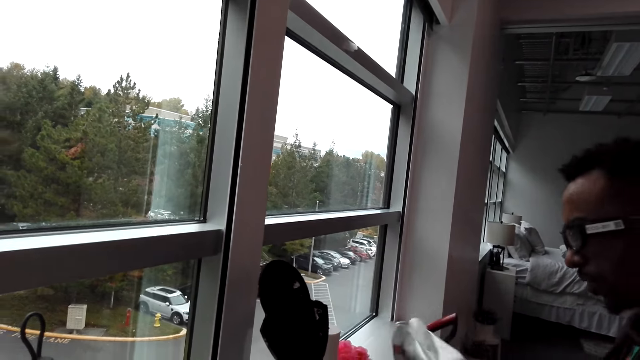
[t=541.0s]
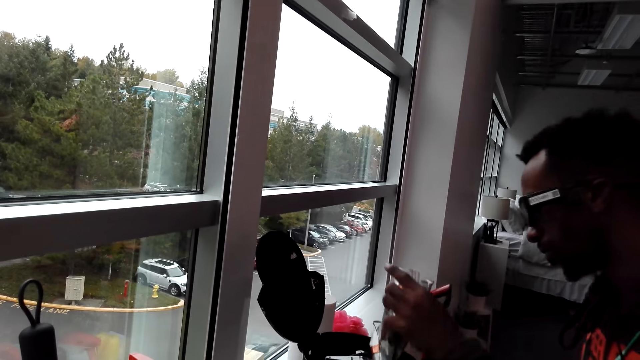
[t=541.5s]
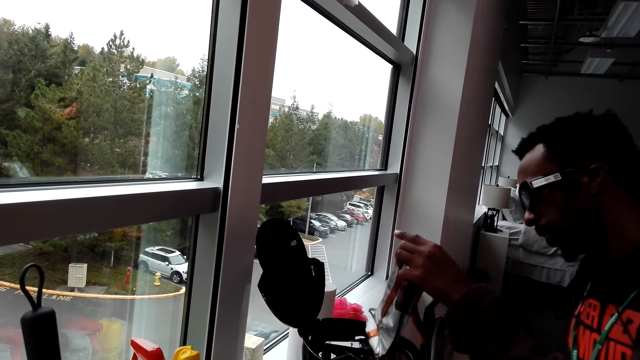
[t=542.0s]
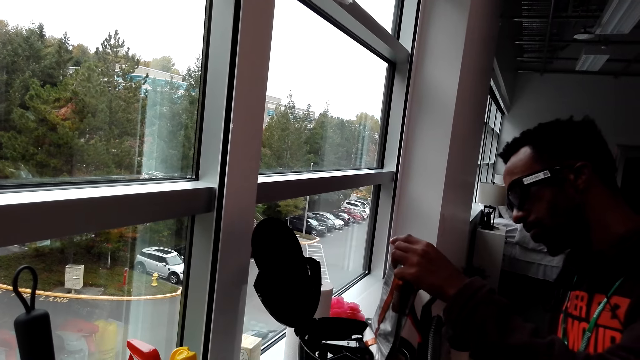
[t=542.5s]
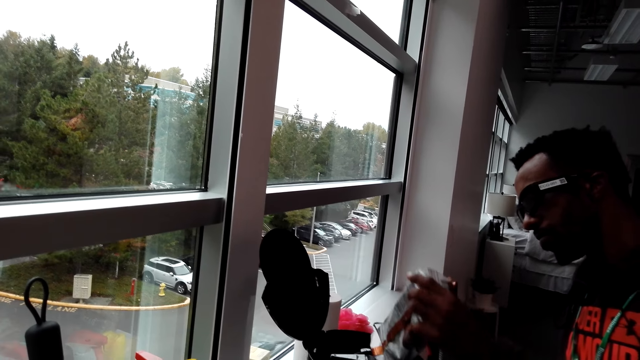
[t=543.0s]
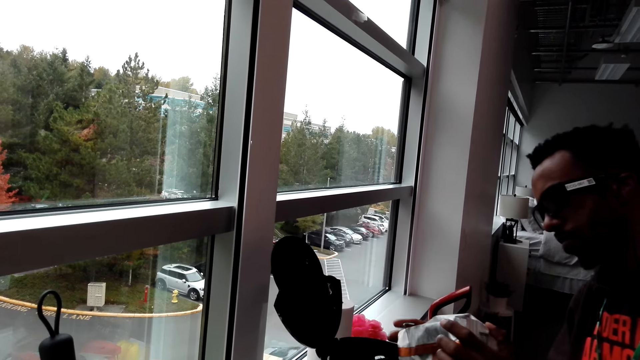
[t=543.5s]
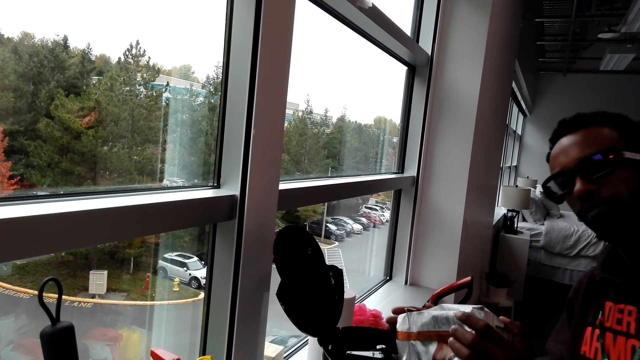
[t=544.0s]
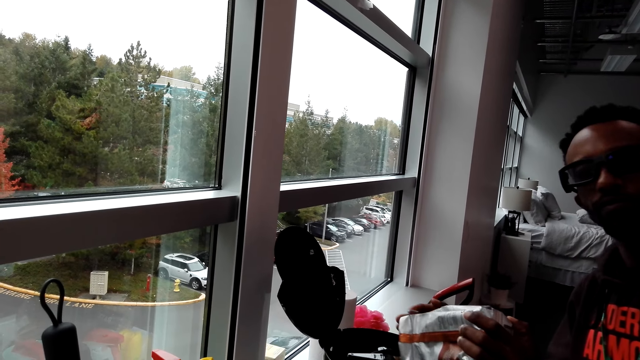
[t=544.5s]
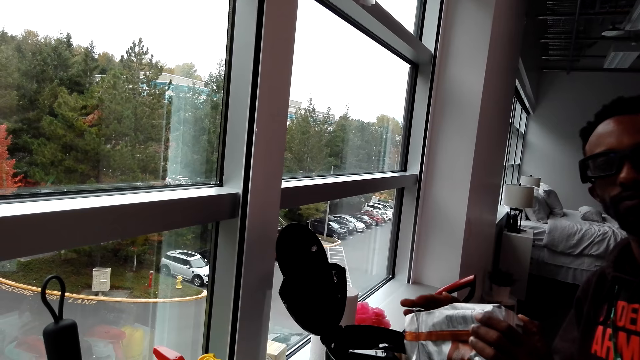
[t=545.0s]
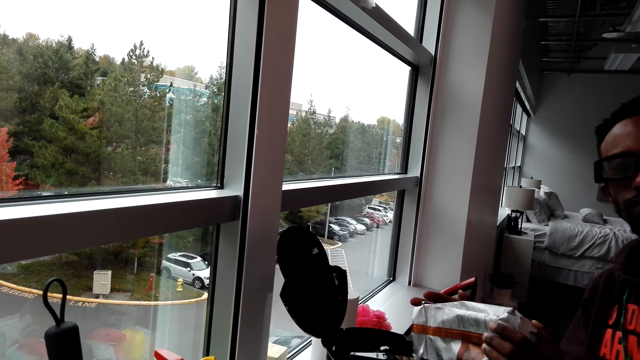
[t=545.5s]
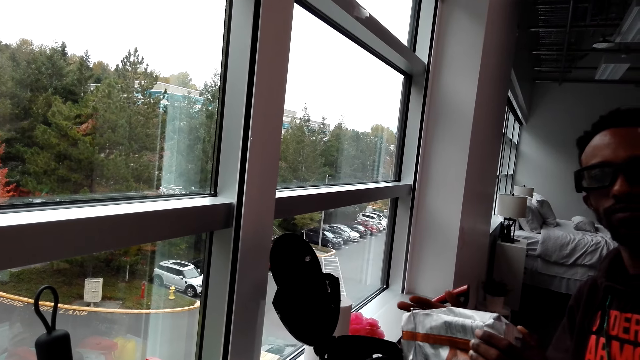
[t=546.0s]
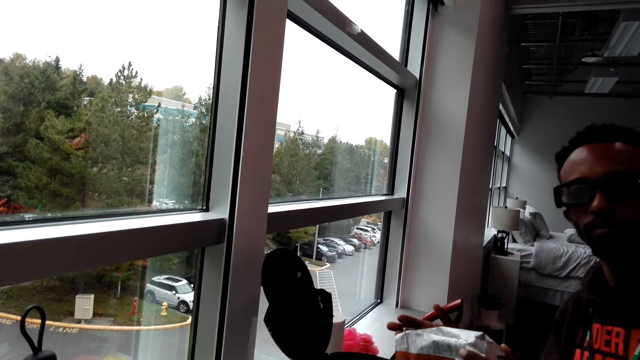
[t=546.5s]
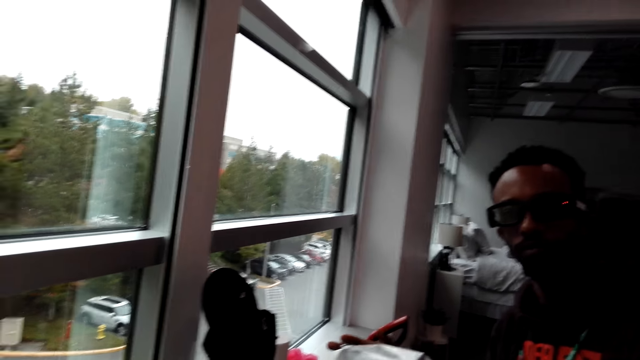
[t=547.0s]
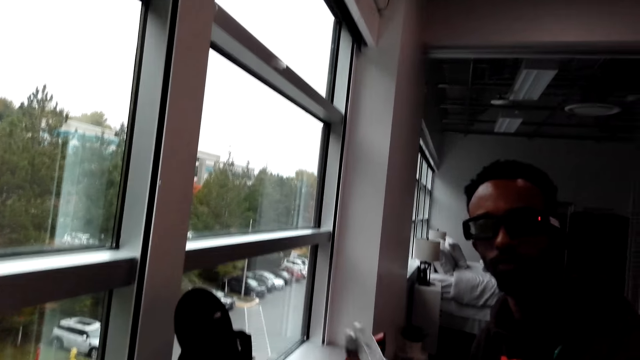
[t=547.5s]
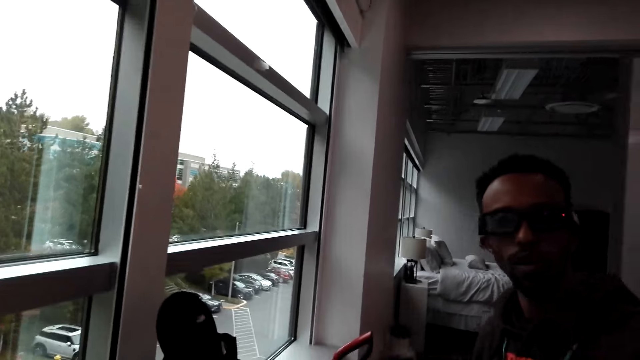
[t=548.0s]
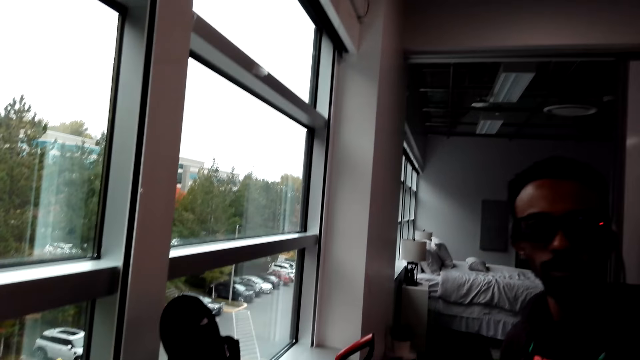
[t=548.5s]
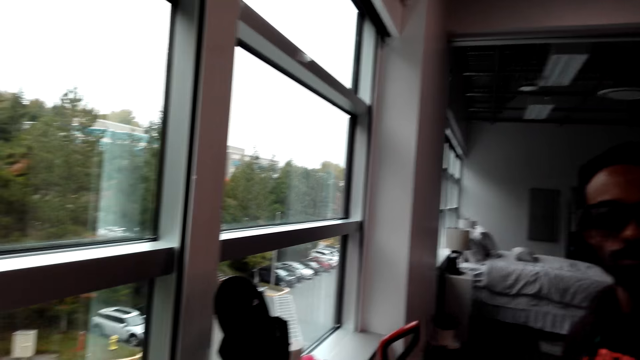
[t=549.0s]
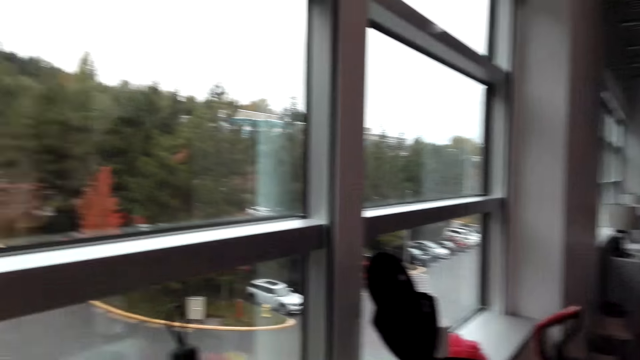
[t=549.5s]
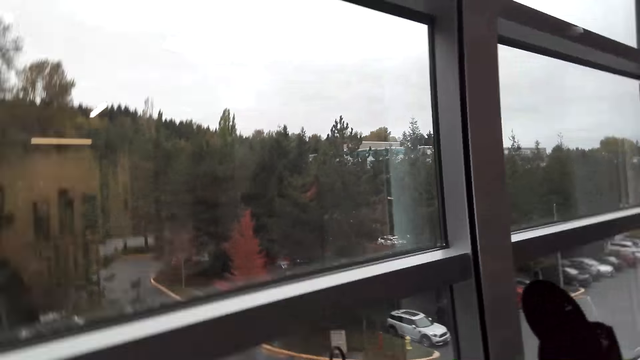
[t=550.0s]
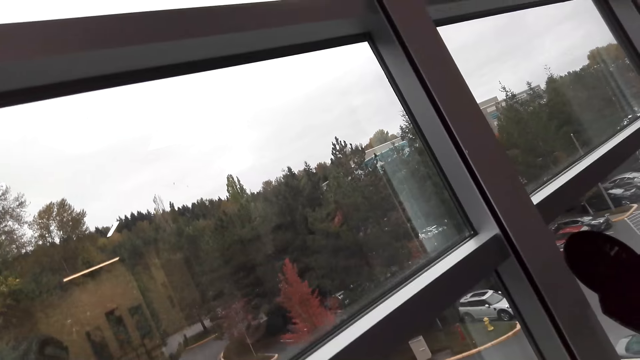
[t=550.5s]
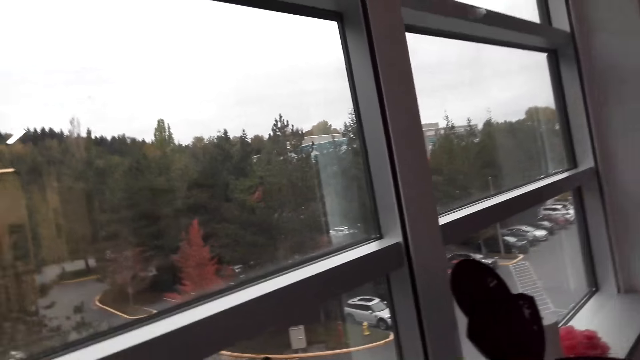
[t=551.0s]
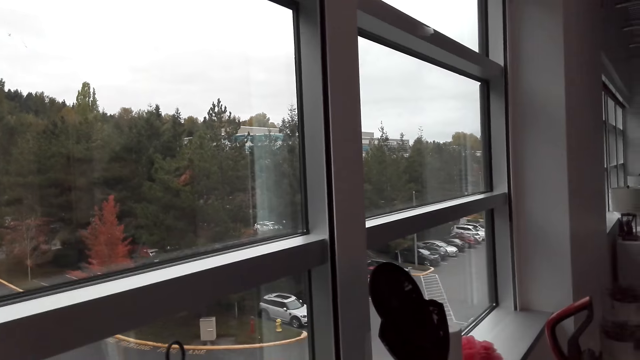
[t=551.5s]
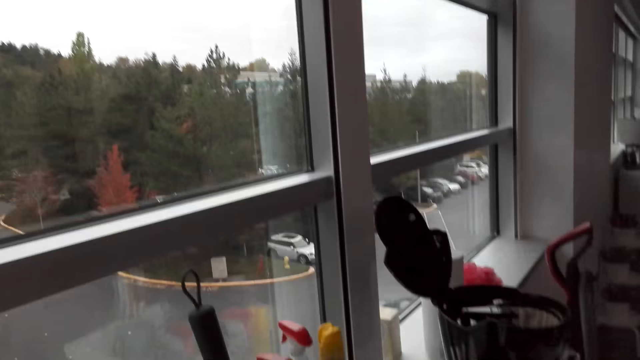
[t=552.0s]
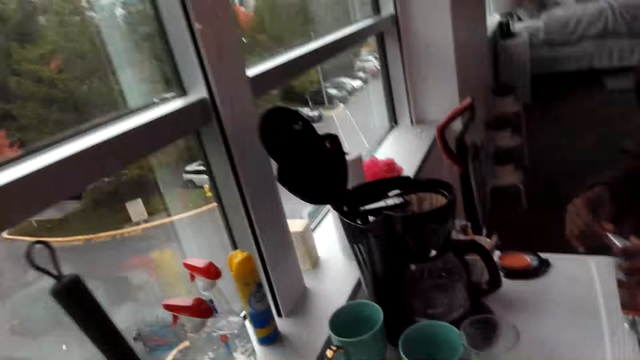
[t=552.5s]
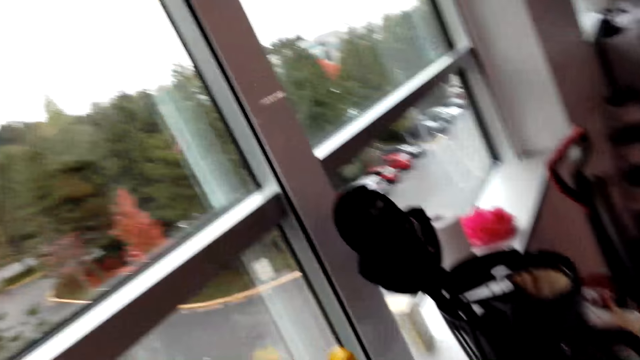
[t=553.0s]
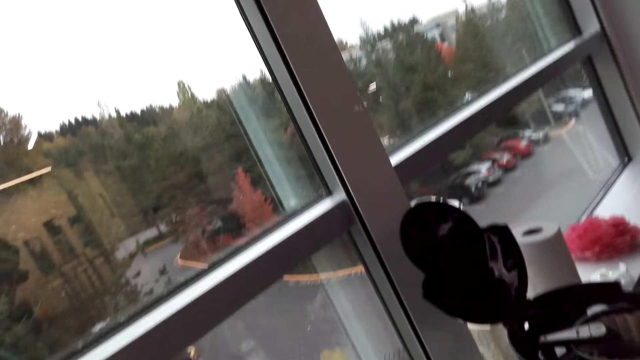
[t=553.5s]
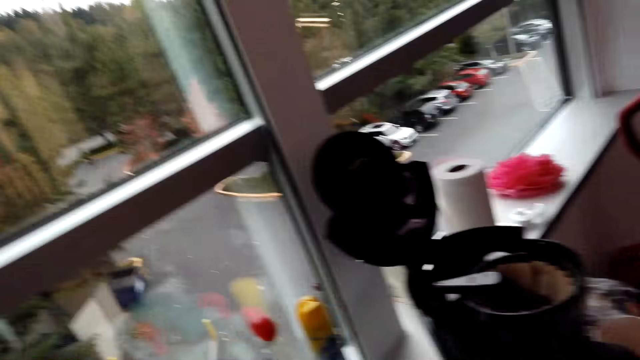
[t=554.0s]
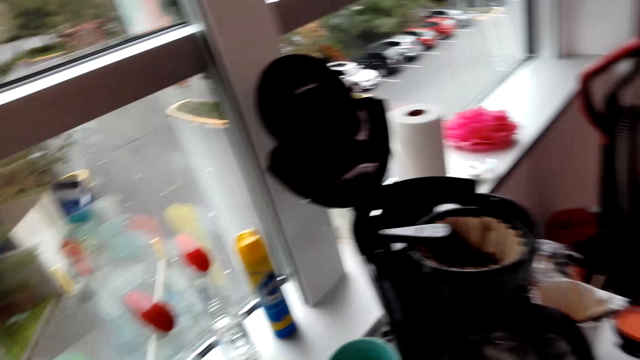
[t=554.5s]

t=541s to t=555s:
A man puts something in the coffee maker. The man pours something, hits the packet of something and looks around. The man stands close to the camera wearer. The camera wearer looks around. They do something. The man stands close to the camera wearer.

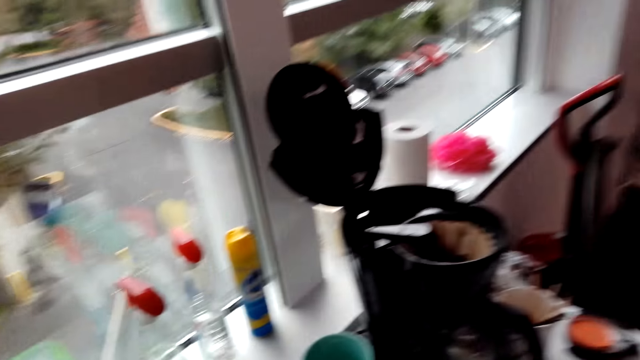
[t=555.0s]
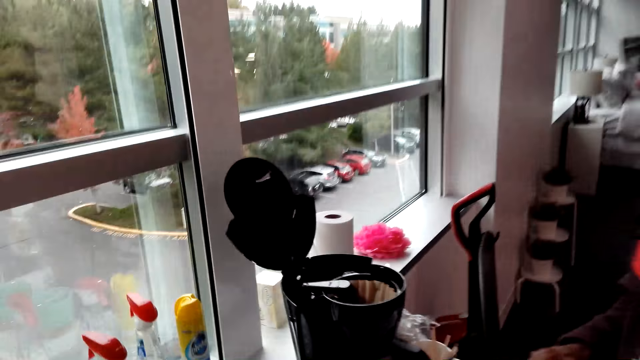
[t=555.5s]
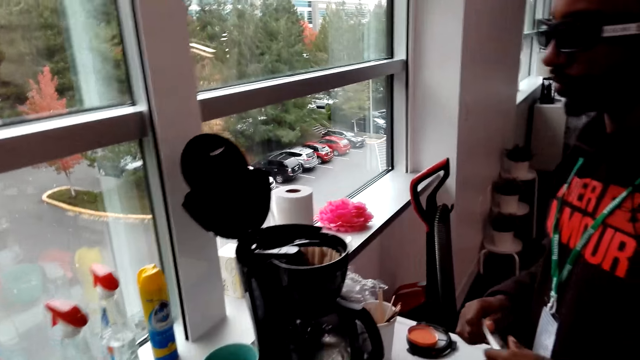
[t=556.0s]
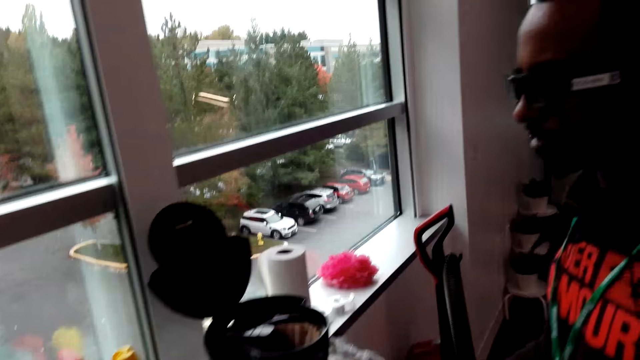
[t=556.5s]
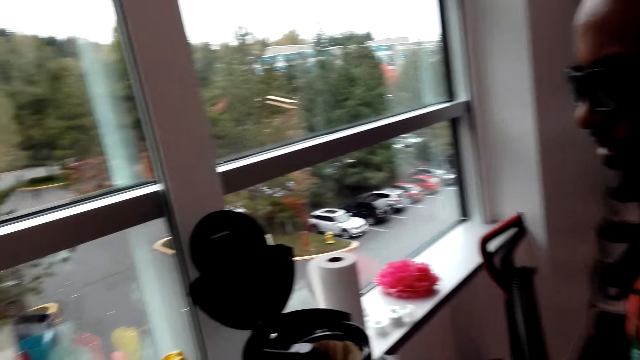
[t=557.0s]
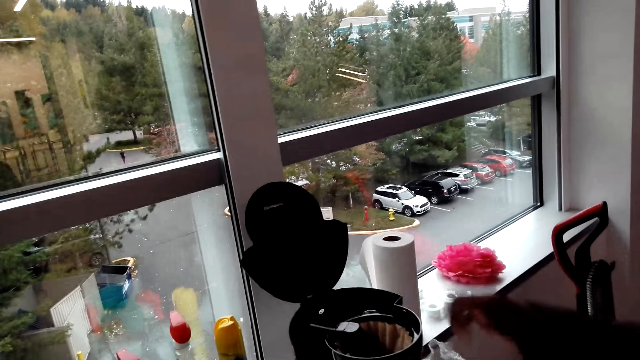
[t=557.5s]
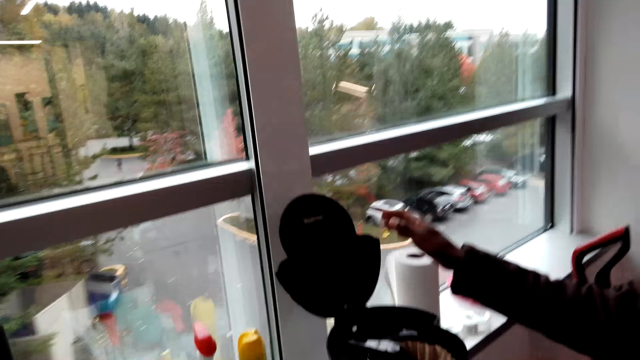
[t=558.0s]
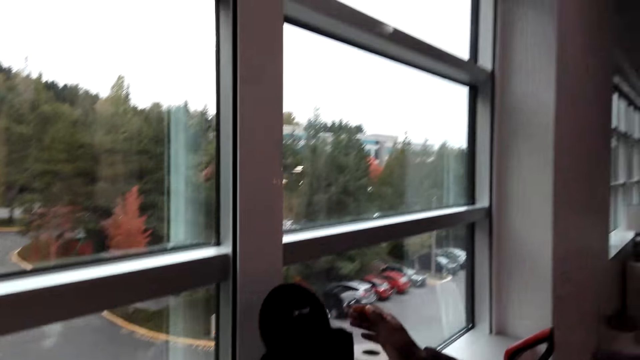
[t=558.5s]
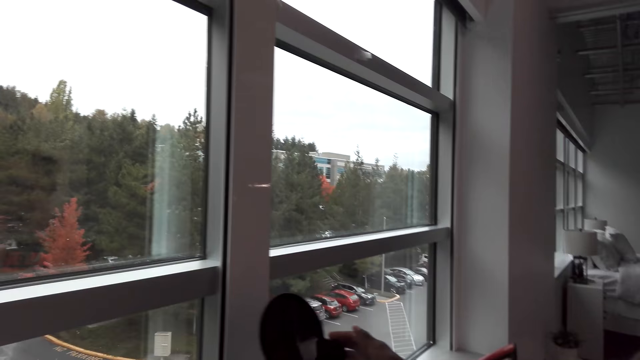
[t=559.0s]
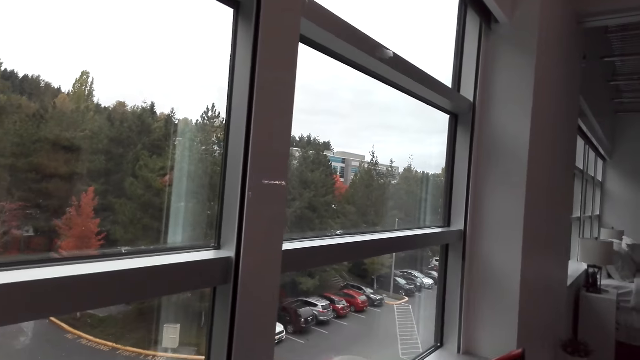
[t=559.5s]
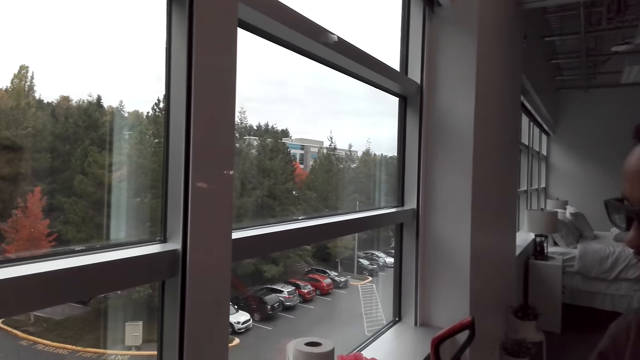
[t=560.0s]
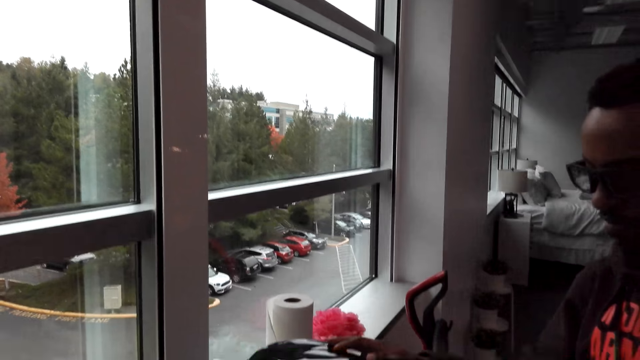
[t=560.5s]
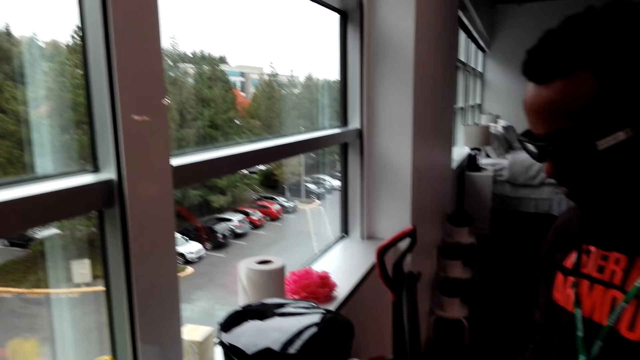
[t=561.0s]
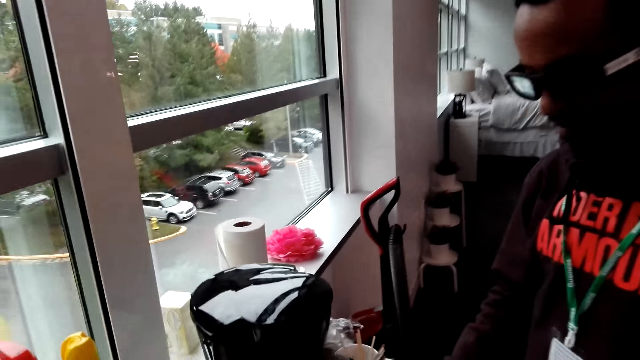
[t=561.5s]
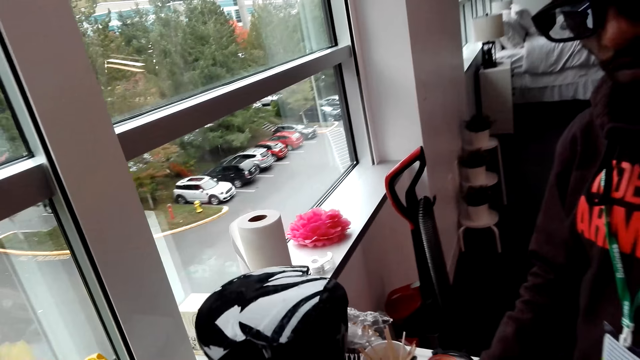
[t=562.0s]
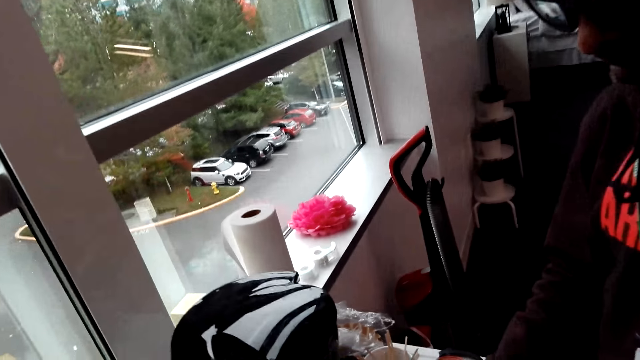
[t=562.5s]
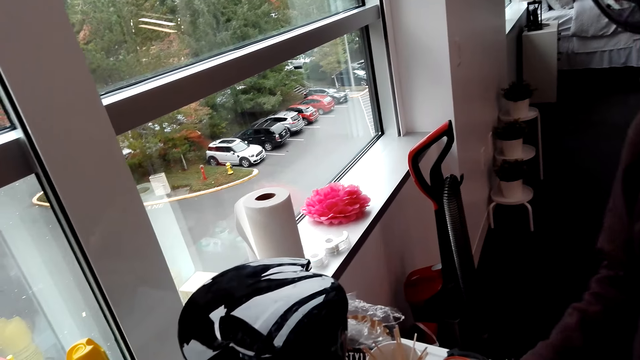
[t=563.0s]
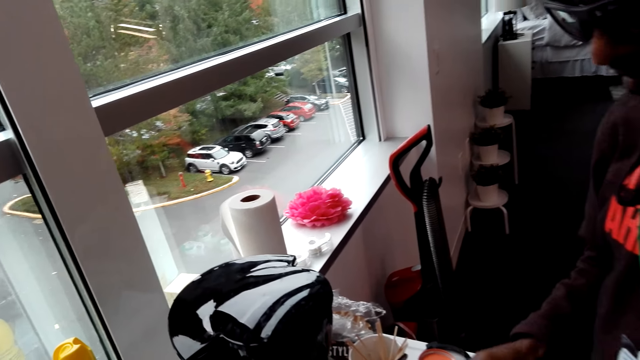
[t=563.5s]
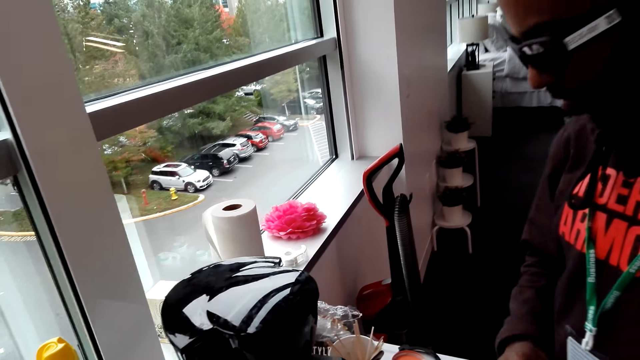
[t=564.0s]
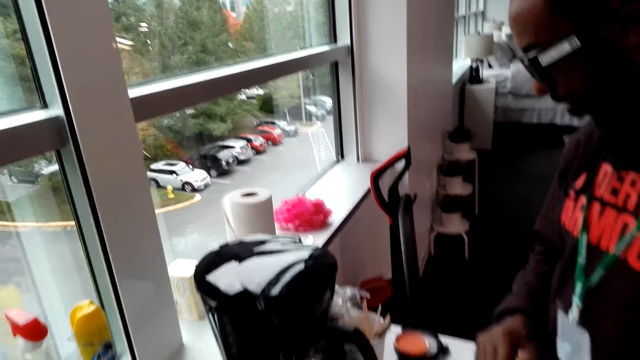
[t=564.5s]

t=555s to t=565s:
A man holds a packet of something. The man does something. The man touches something and closes the coffee maker. The man does something.
